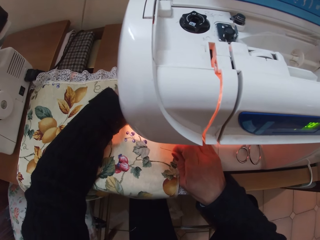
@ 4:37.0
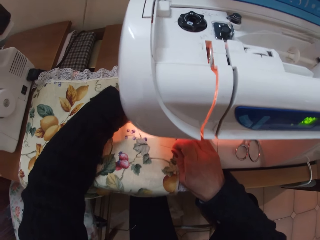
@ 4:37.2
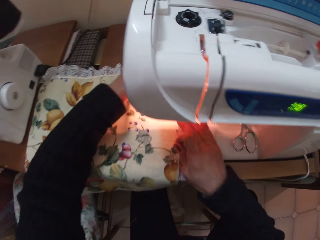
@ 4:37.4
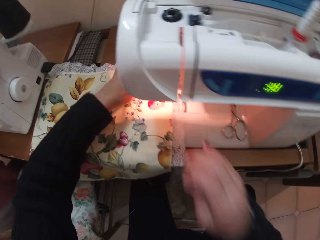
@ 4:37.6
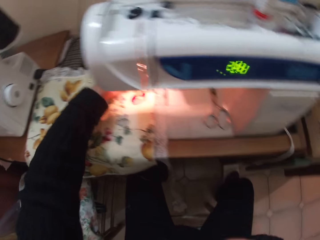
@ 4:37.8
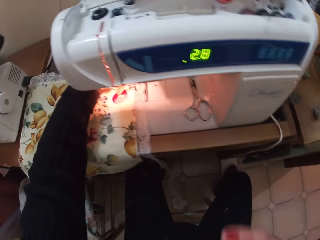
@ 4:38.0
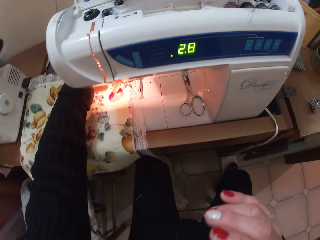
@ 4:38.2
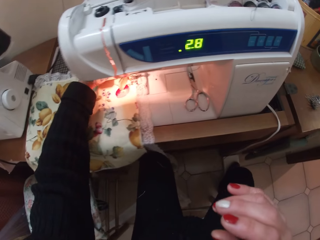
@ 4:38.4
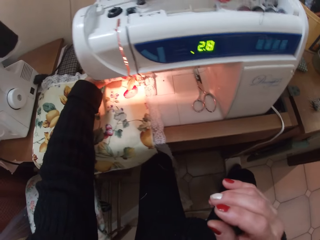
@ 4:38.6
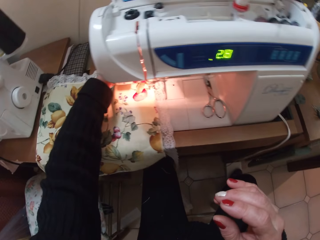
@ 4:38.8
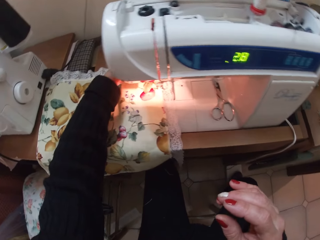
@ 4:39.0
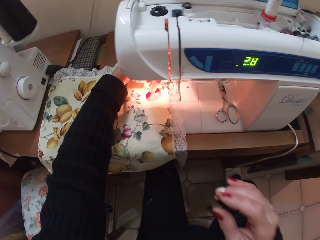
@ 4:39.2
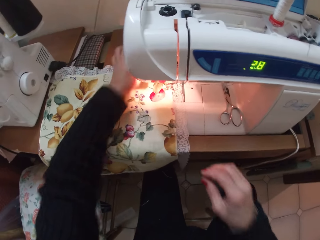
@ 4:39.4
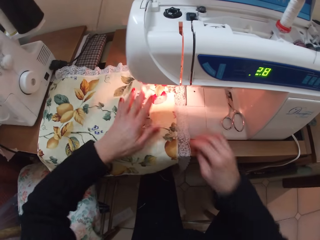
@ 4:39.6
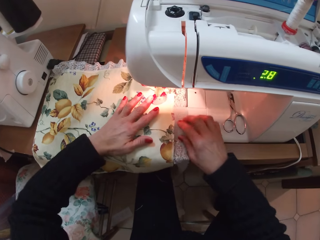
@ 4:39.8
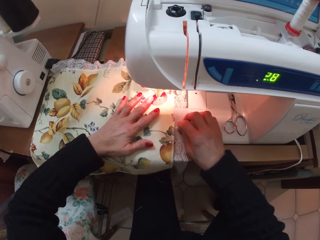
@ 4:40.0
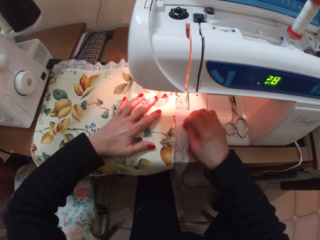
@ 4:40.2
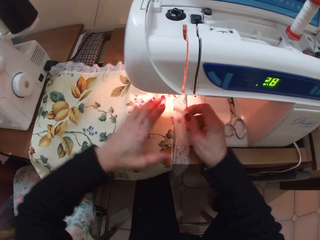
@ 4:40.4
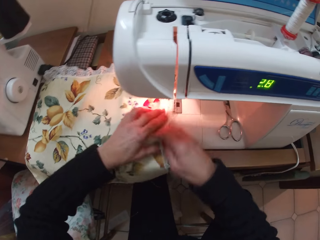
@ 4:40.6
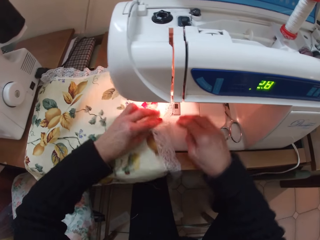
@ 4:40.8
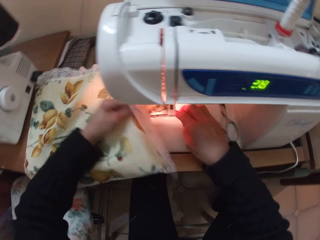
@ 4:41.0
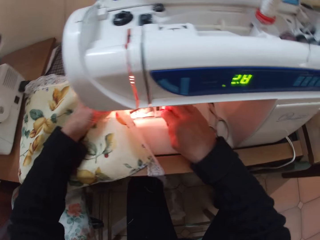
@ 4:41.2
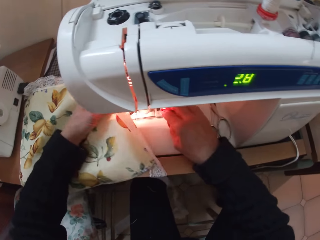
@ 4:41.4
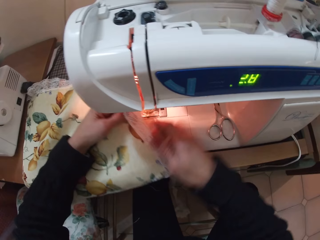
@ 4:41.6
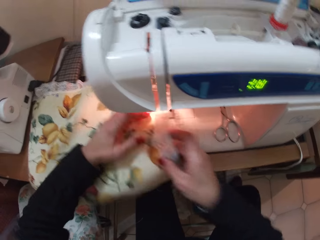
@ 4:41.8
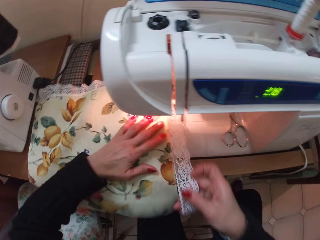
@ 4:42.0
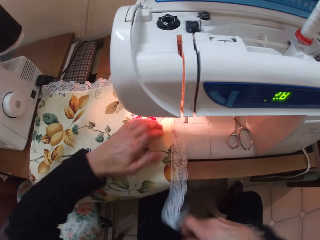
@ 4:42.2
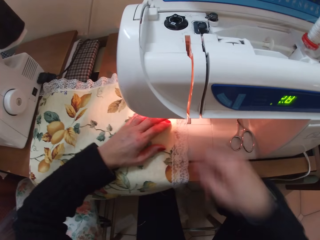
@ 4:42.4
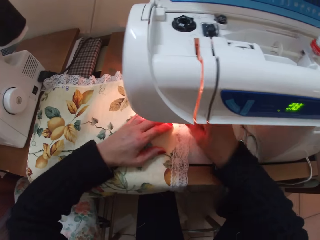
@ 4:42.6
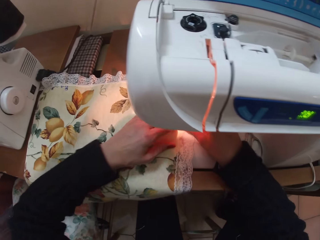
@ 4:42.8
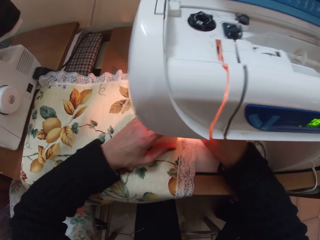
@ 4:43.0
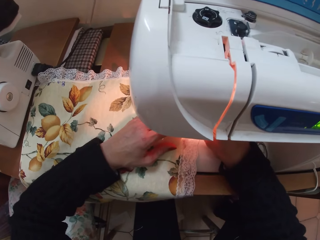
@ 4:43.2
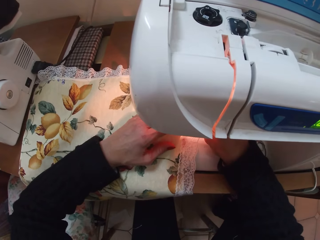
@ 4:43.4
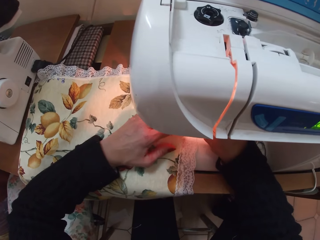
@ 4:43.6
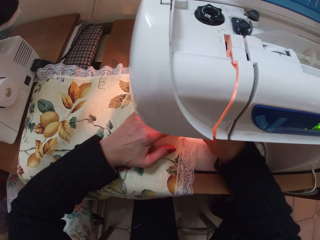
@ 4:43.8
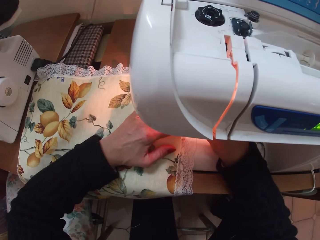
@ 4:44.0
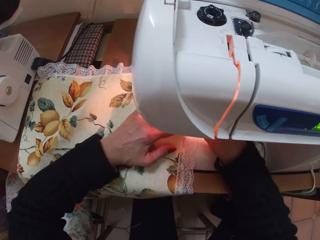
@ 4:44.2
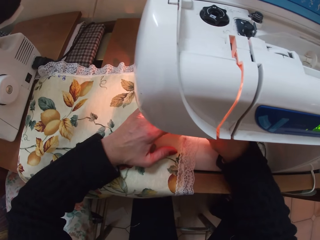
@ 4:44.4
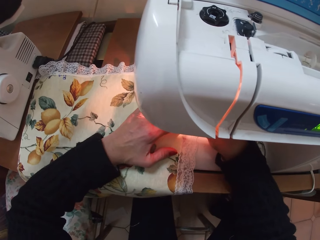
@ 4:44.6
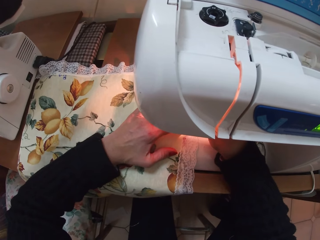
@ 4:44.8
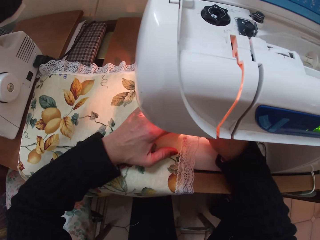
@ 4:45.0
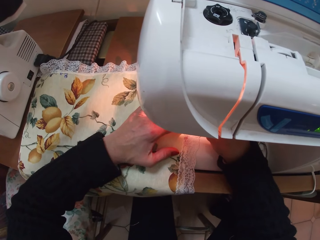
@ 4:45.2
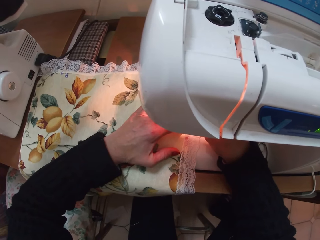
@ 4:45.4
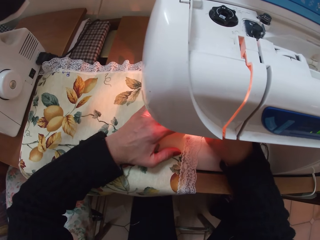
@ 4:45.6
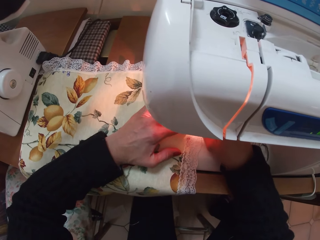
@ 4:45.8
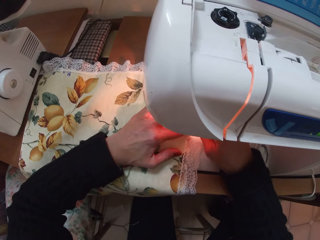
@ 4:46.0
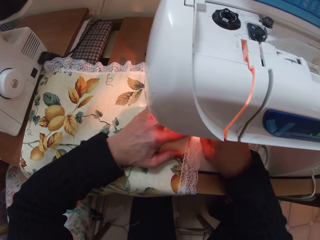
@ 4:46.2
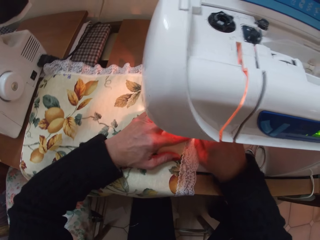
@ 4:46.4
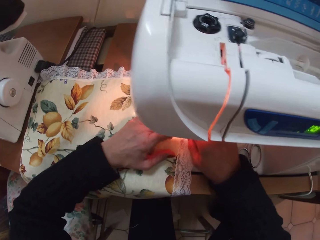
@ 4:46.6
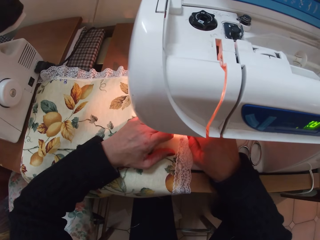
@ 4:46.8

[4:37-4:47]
The camera wearer puts a pin in her mouth. She picks the pin from her mouth. She puts the lace and the piece of cloth in place. She adjusts the clothes under the electric sewing machine.

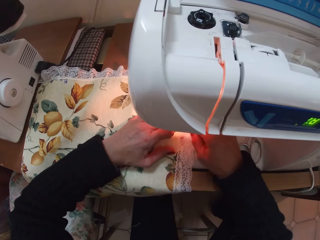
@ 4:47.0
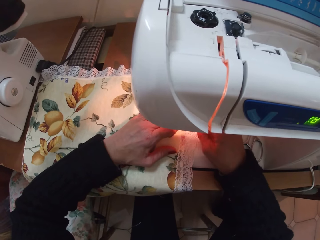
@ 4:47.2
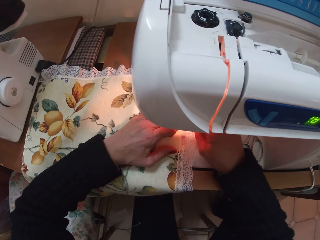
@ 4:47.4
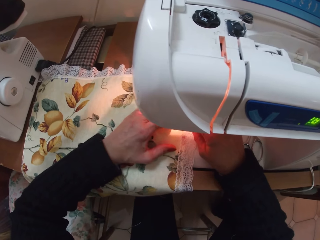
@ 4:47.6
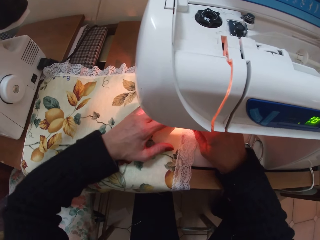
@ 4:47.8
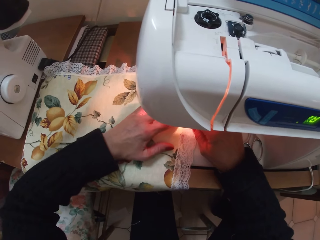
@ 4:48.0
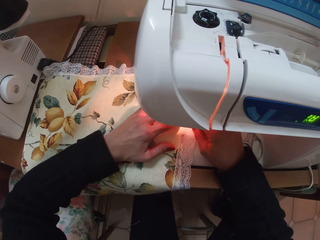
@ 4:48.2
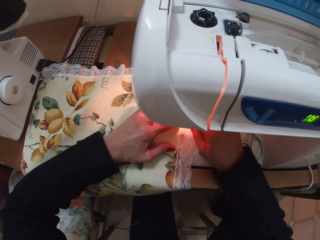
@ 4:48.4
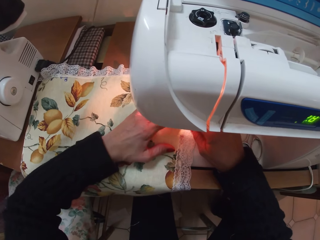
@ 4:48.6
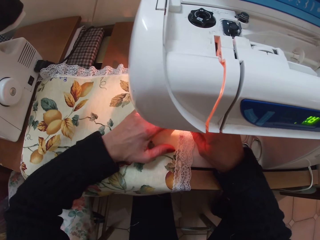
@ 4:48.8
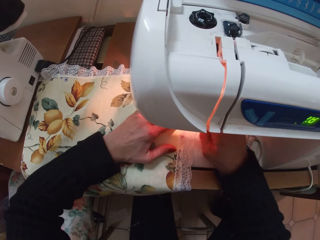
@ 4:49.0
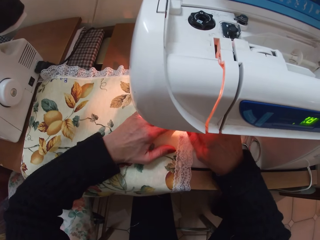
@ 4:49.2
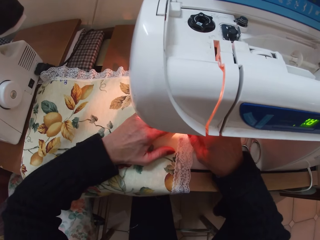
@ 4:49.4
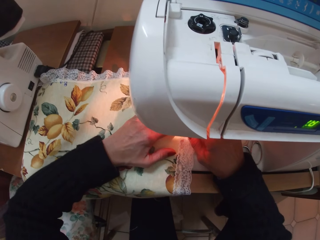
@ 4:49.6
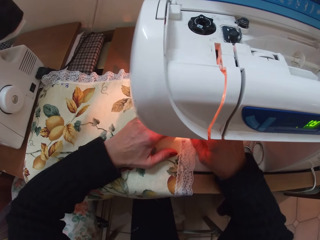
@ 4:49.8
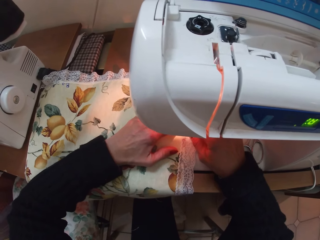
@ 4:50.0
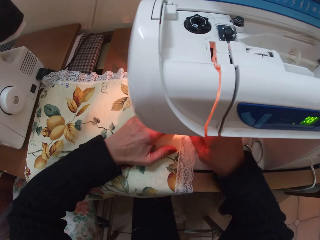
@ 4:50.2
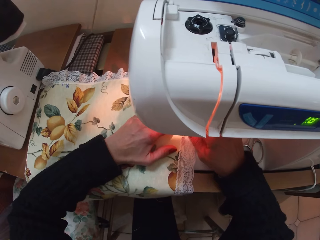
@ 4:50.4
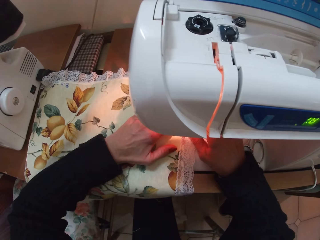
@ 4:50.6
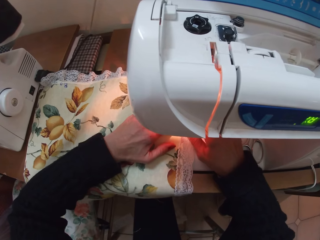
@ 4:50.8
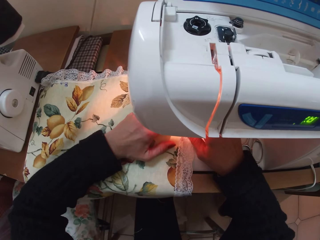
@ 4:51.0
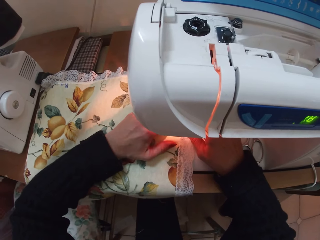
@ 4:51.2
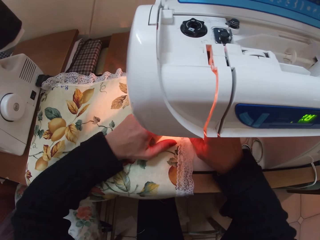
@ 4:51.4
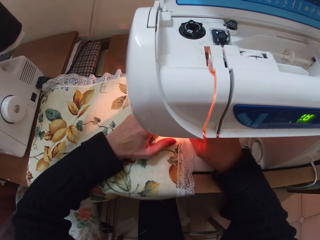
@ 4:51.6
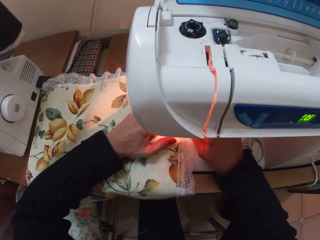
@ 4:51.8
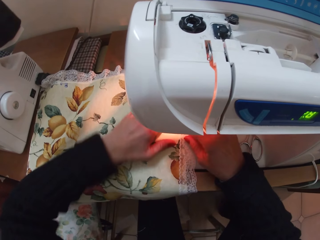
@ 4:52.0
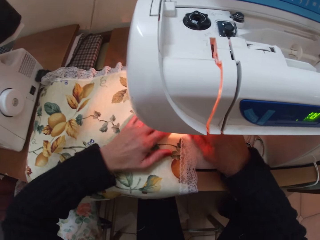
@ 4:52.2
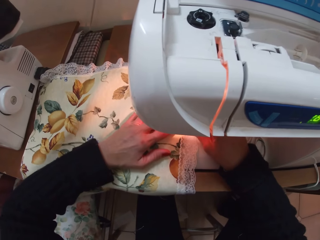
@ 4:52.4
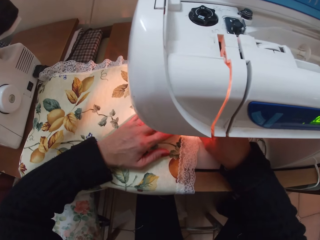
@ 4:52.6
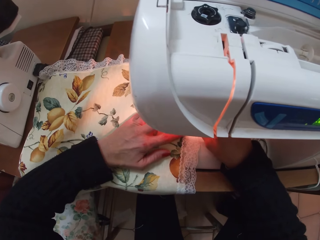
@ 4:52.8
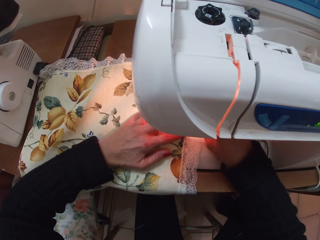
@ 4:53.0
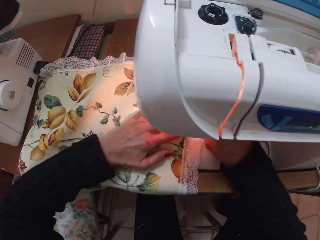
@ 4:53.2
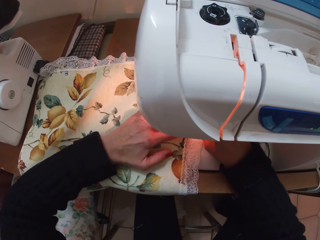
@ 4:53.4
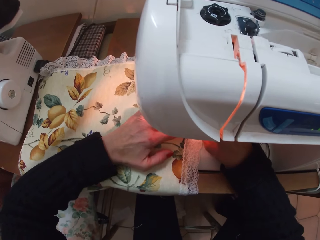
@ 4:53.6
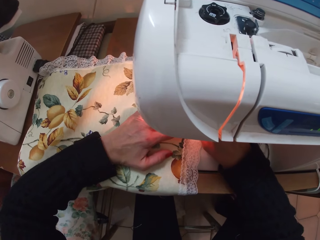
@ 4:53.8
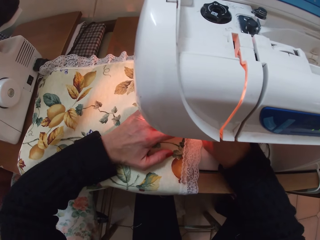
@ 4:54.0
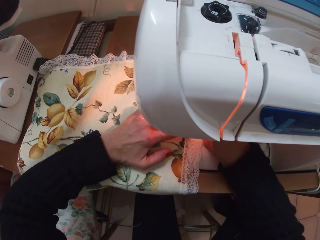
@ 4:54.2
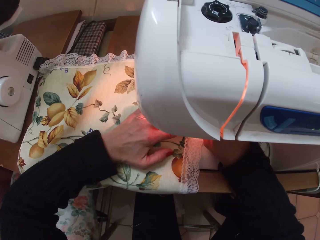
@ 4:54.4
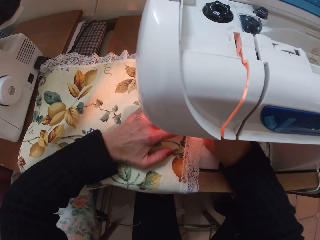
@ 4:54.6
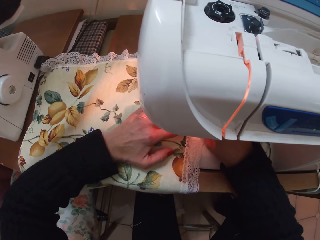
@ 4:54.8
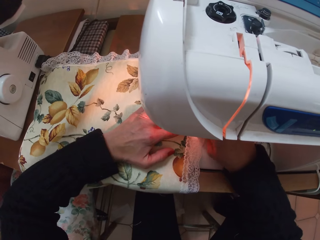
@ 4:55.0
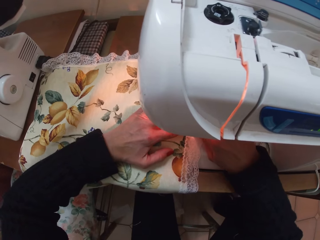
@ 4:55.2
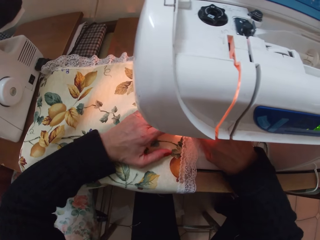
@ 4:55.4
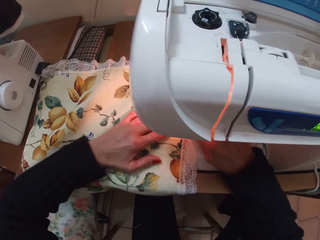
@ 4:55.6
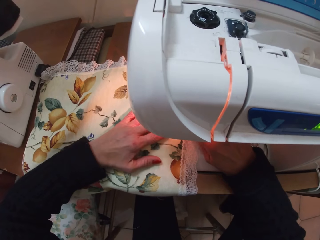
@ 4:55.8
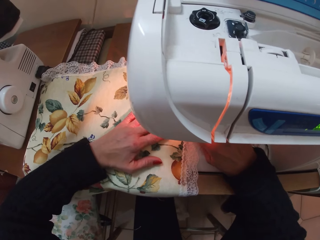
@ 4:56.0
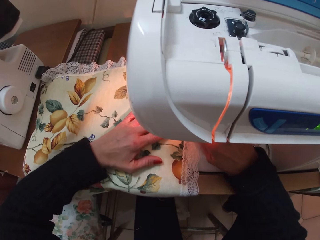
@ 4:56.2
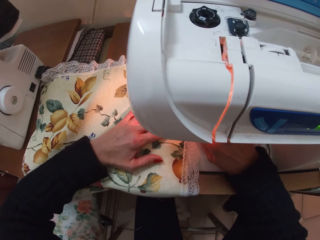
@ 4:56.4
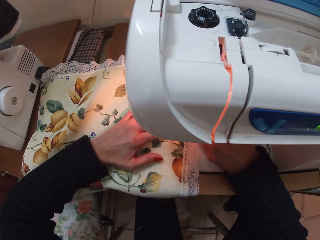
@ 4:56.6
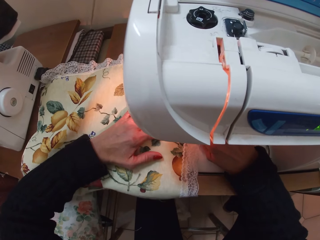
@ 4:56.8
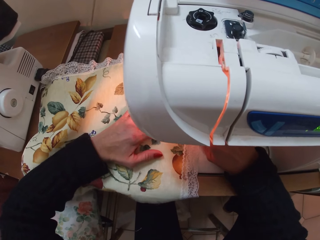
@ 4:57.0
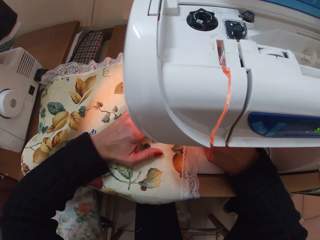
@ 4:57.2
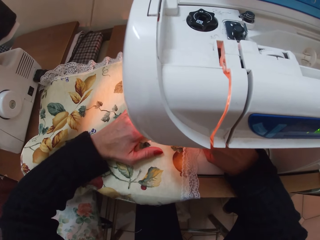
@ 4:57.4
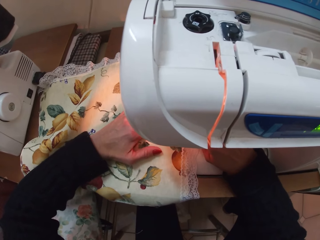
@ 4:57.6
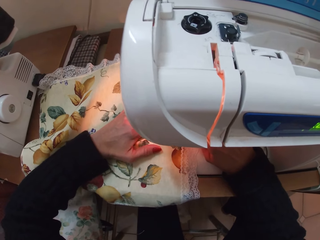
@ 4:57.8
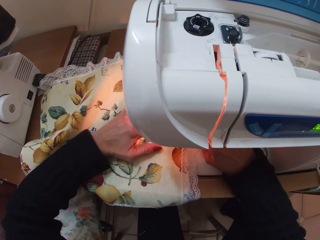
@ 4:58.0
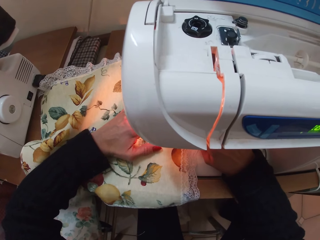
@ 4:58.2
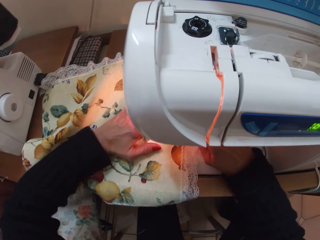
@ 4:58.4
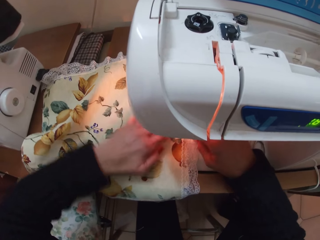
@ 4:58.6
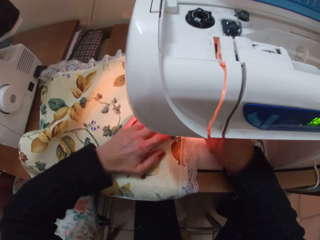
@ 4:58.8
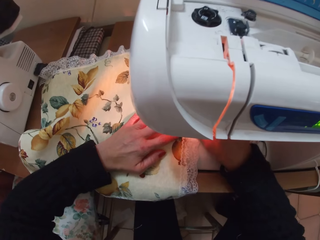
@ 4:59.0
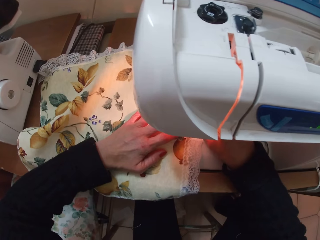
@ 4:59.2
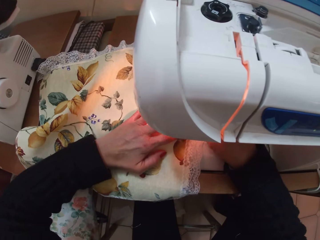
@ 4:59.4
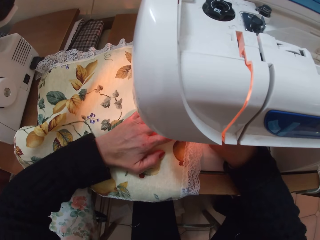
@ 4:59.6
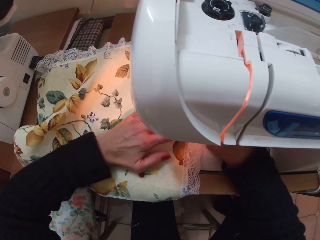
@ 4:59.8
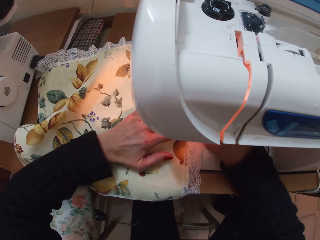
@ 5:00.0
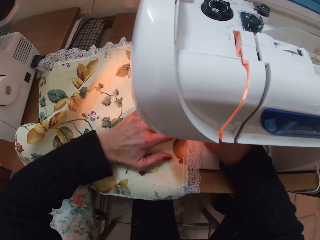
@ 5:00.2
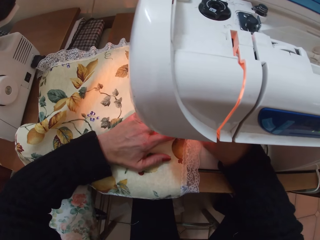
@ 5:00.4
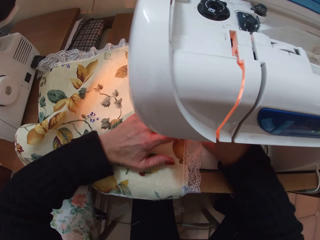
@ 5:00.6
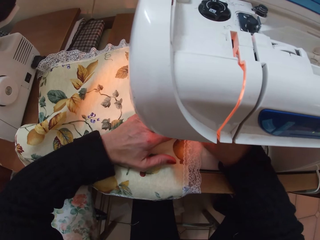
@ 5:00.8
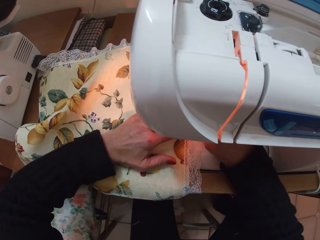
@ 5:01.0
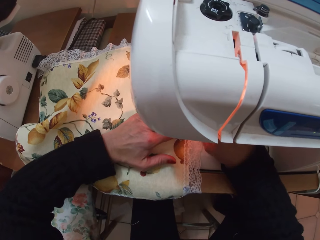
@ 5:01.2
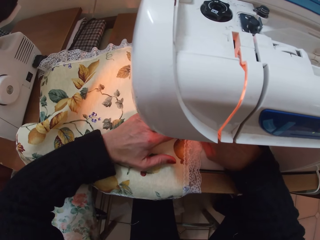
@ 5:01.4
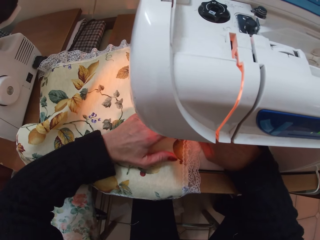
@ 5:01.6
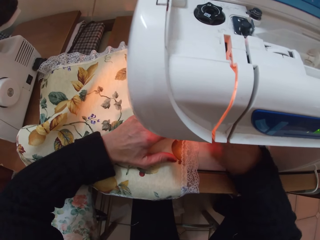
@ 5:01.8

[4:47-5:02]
The camera wearer moves the piece of cloth forward with both hands.
